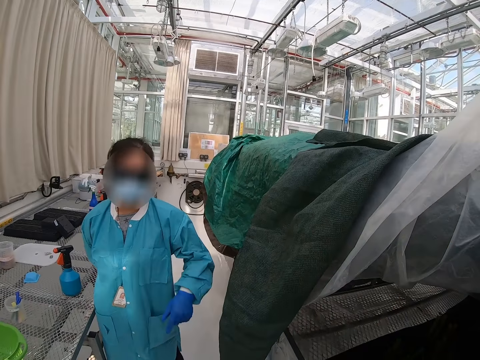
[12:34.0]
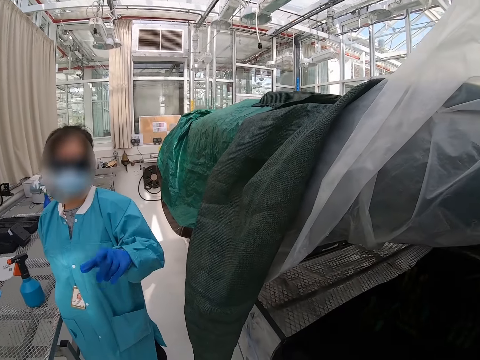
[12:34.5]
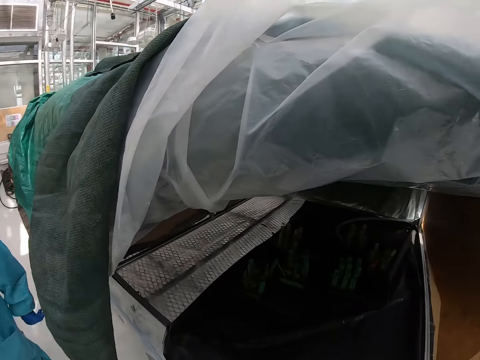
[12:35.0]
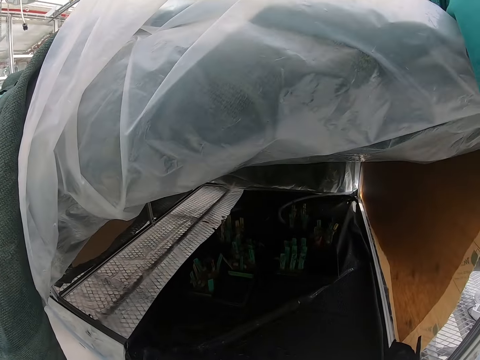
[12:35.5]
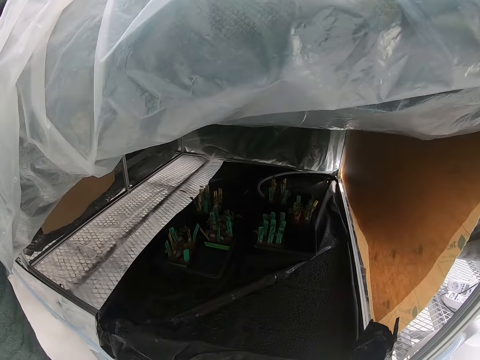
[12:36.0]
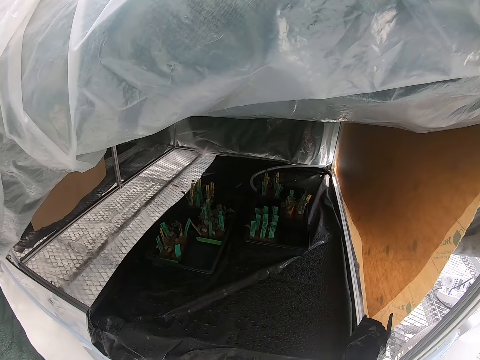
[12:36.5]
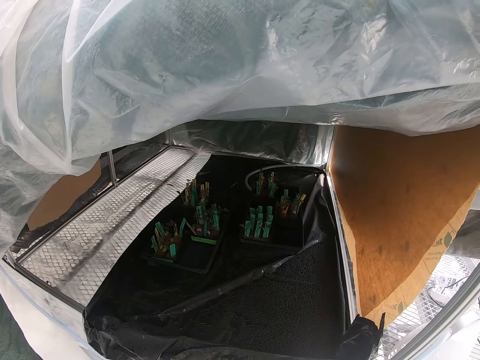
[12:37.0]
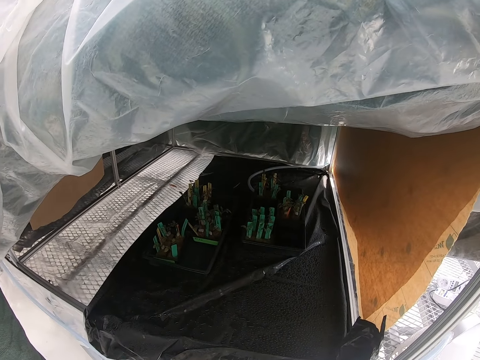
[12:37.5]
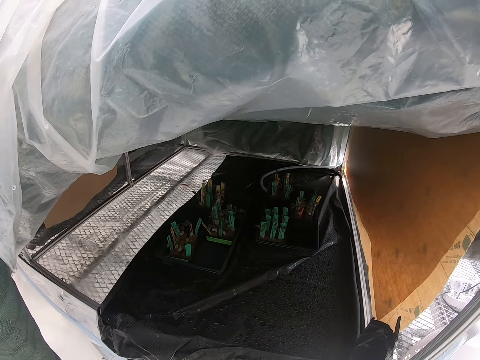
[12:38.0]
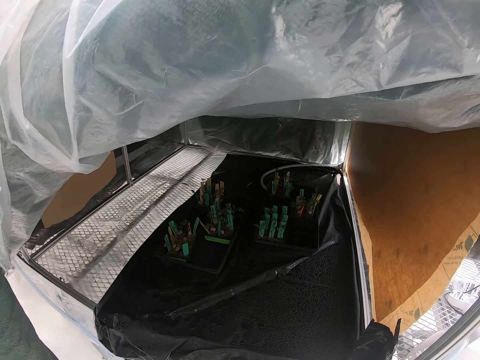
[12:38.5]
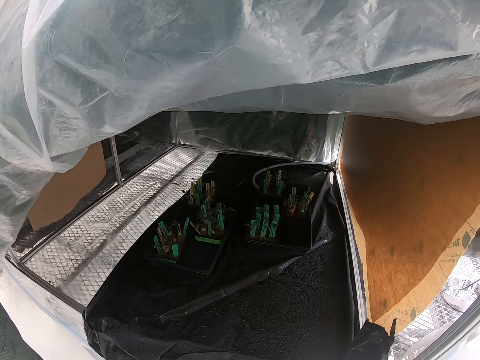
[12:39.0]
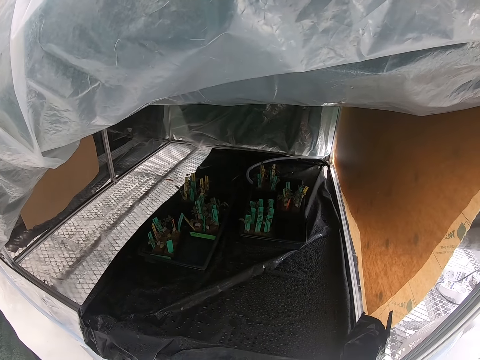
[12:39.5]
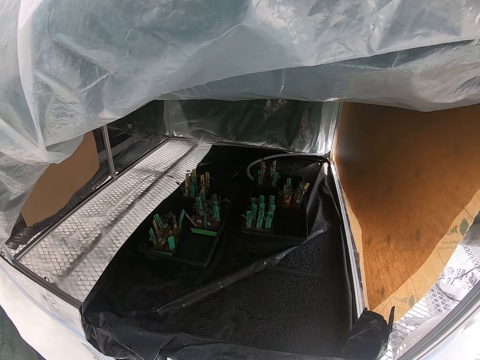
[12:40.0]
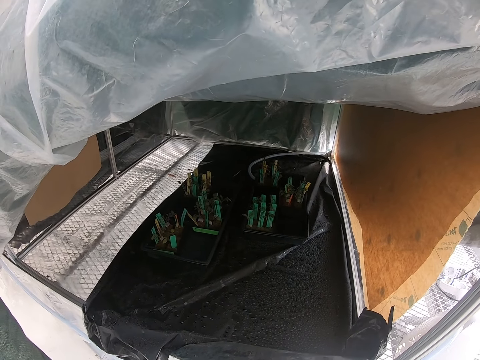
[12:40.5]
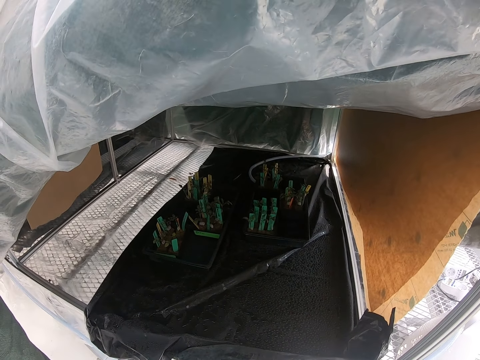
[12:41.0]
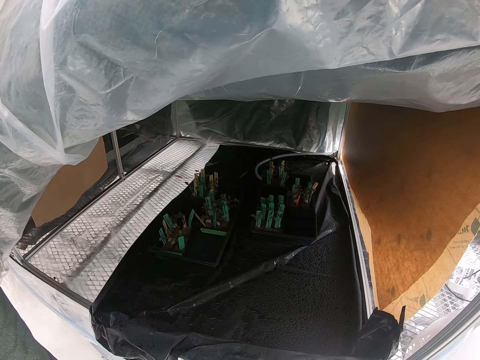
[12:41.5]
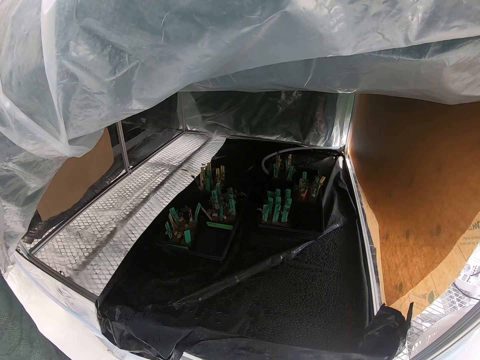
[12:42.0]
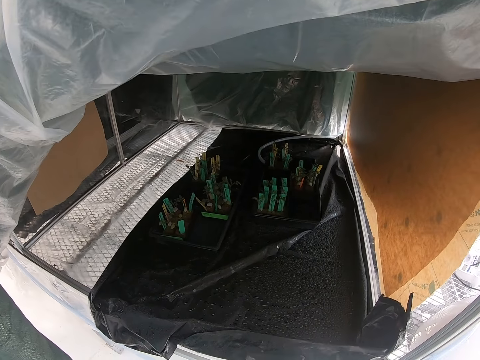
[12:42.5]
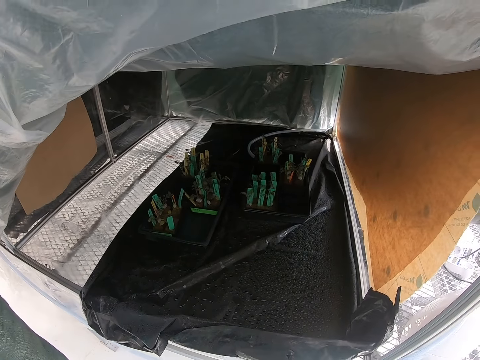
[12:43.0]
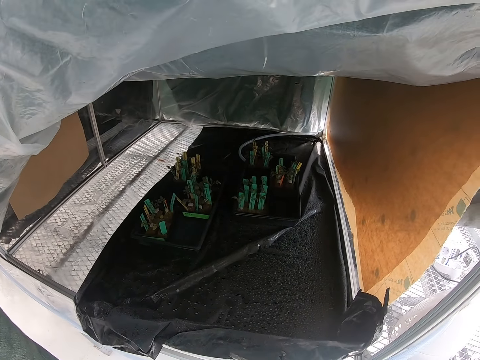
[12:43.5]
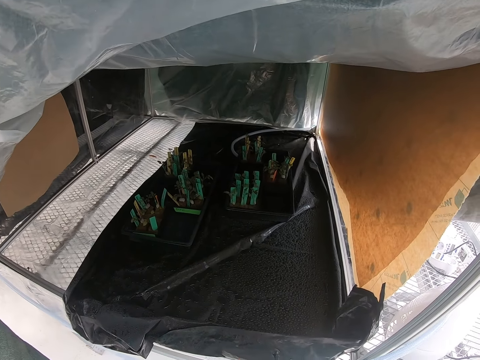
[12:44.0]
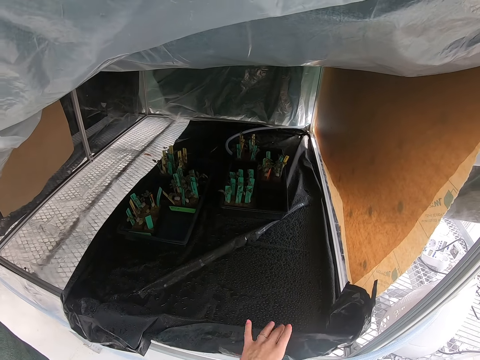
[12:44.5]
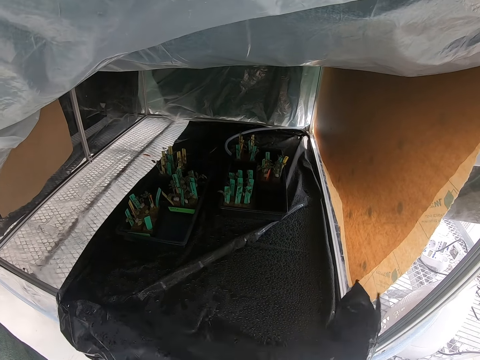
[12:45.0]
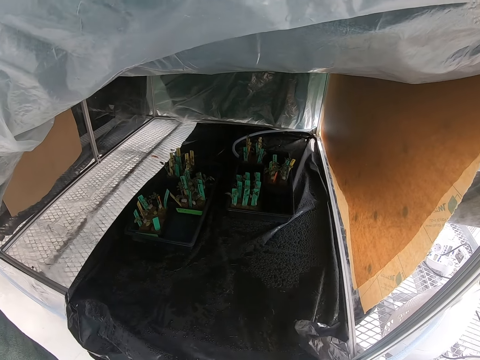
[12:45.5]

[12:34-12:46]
The camera wearer looks at the plants.

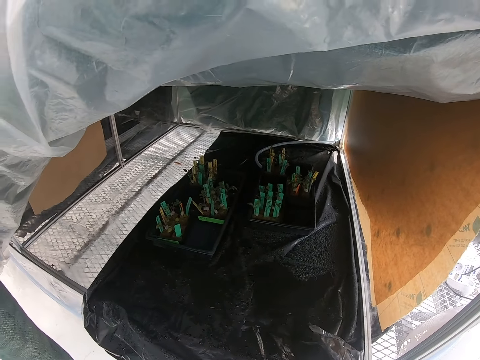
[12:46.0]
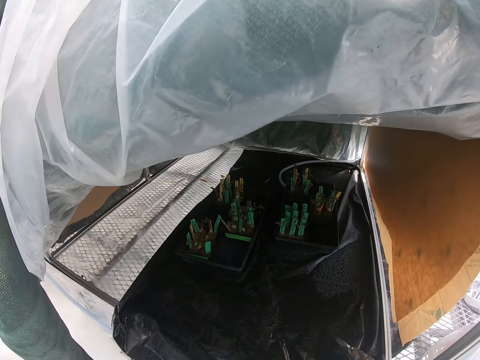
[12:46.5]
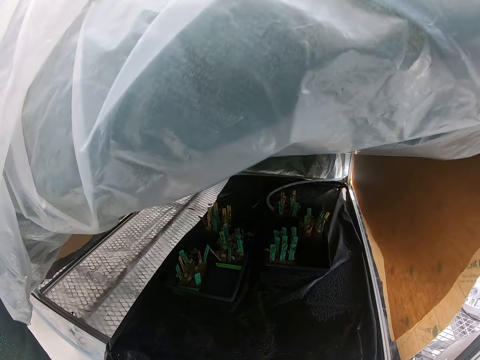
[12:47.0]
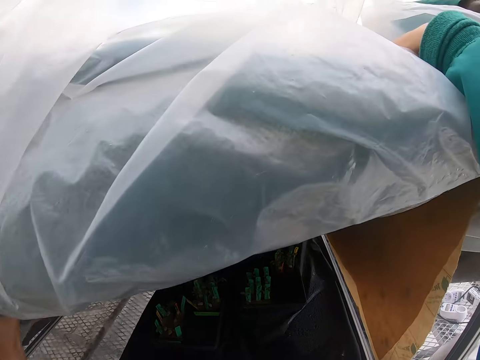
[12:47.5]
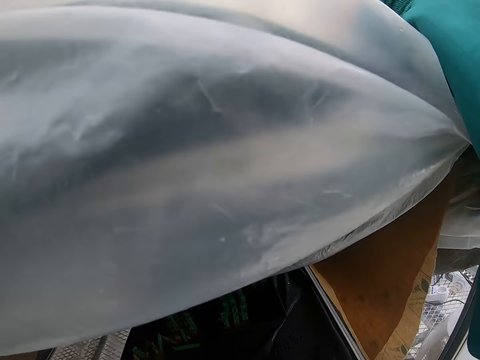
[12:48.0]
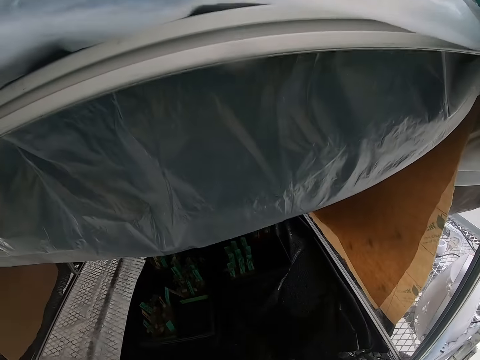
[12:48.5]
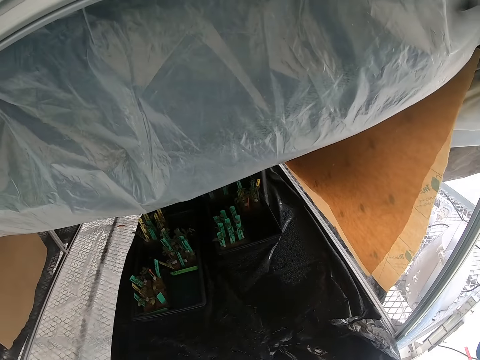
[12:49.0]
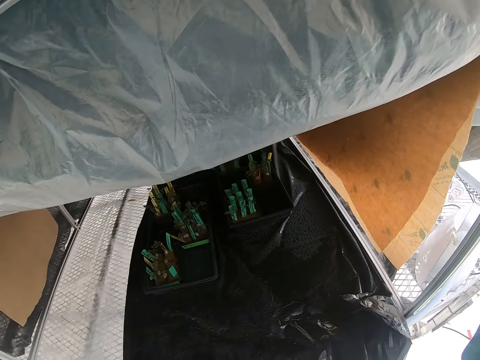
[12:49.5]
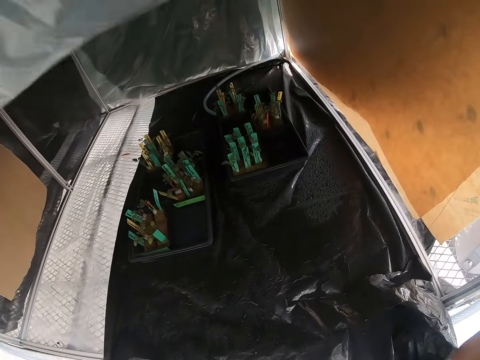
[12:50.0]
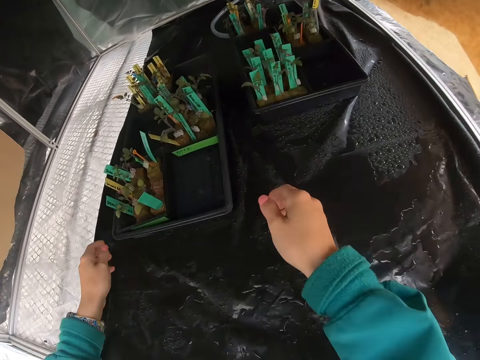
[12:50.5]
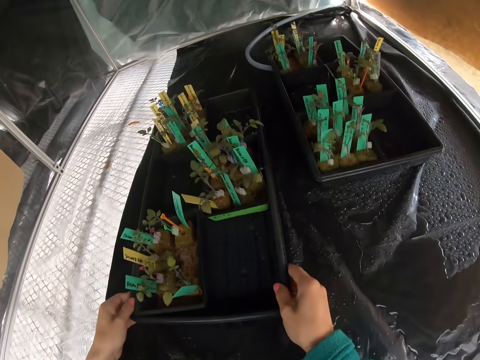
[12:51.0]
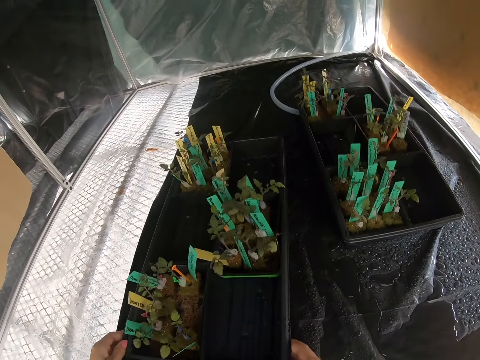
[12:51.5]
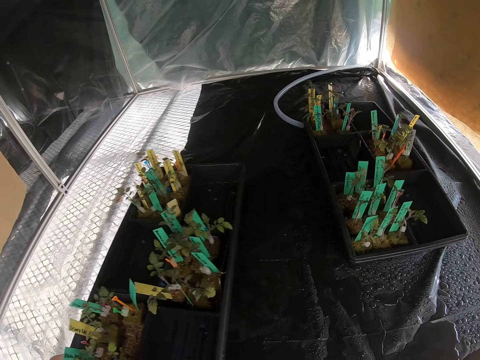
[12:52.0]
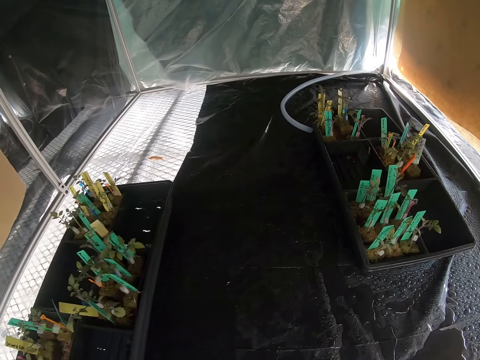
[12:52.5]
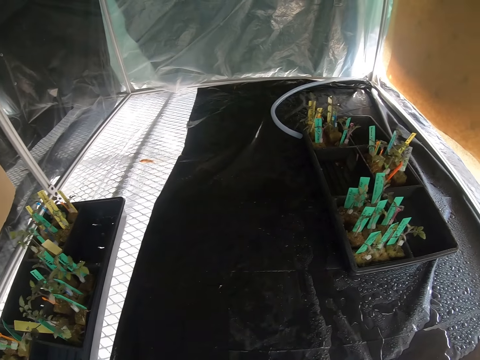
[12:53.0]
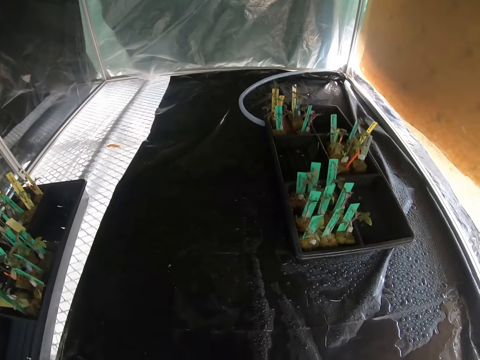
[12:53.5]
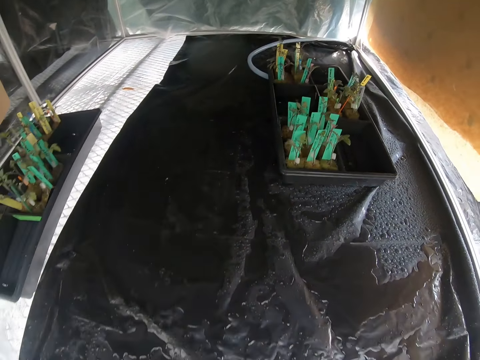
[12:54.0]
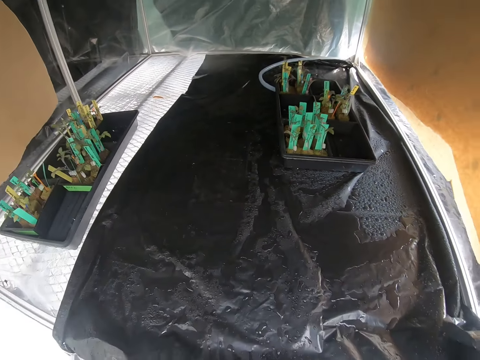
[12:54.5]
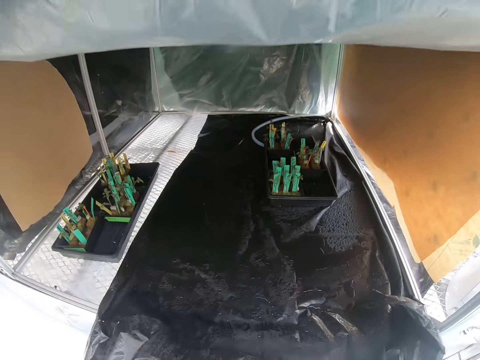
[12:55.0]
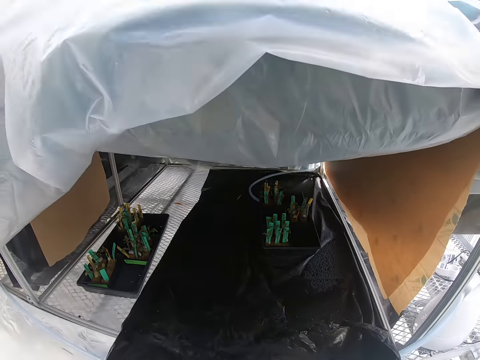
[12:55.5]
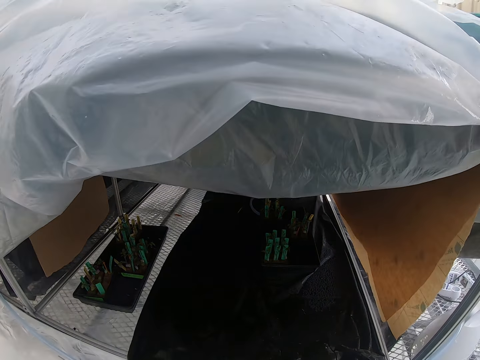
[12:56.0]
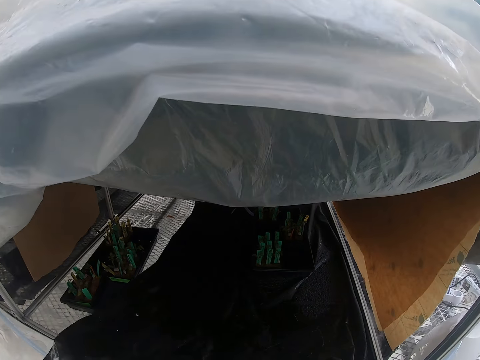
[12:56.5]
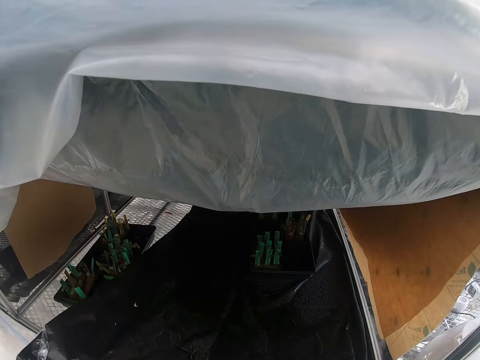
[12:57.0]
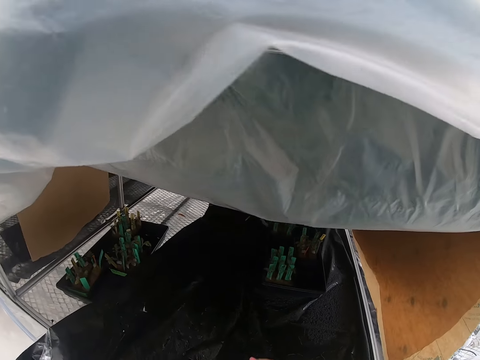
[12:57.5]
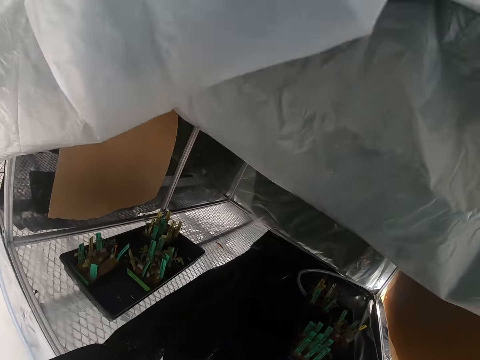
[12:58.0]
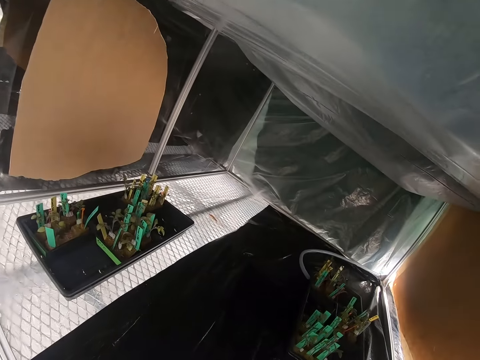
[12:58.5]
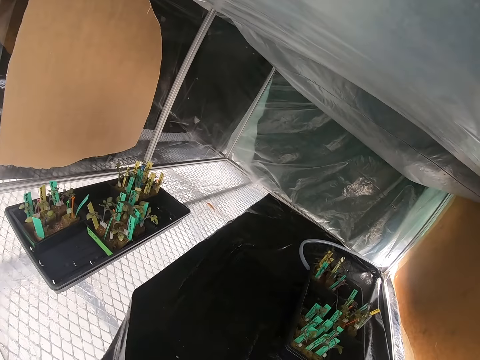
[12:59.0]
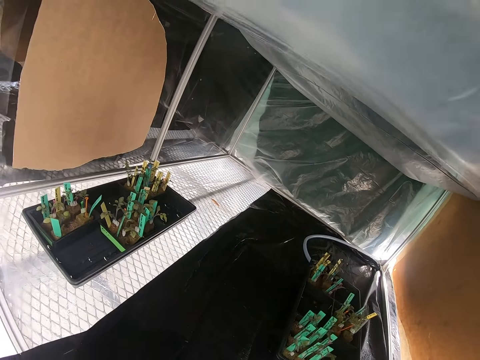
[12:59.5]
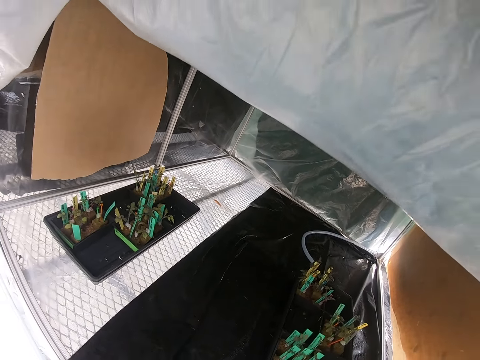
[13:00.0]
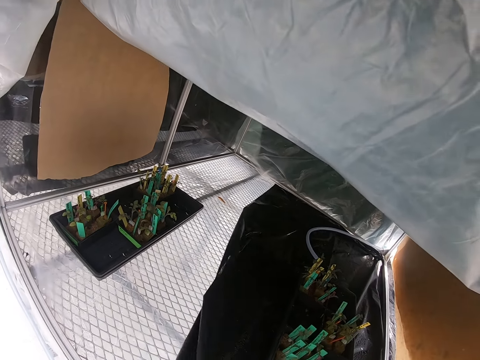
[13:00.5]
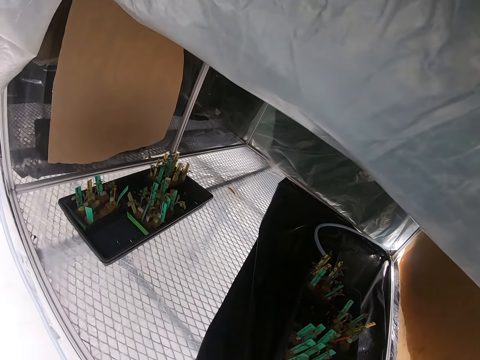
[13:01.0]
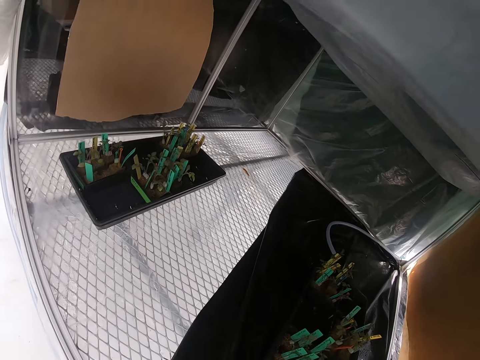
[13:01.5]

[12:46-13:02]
The camera wearer lifts a covering. They move the plastic tray with plants. They lift a polythene paper. They grab a plastic sheet.
